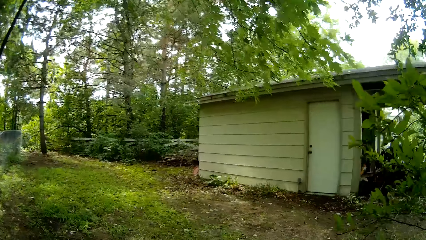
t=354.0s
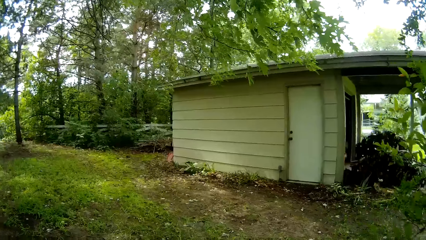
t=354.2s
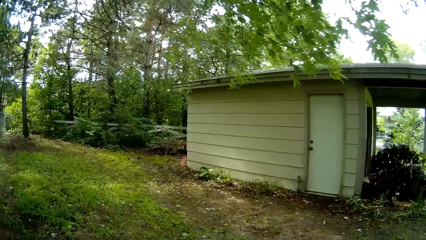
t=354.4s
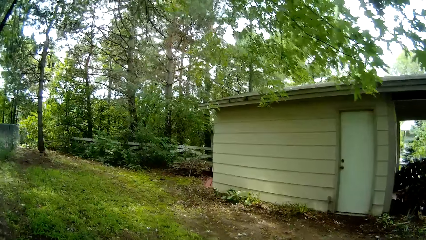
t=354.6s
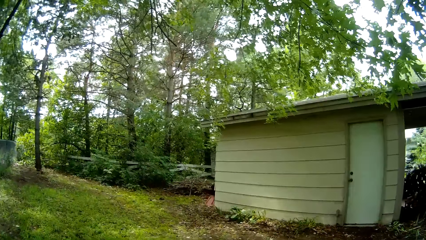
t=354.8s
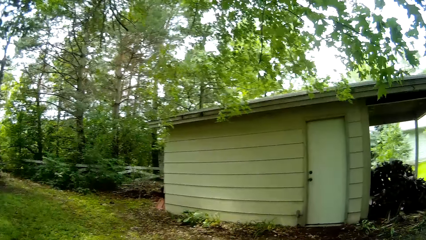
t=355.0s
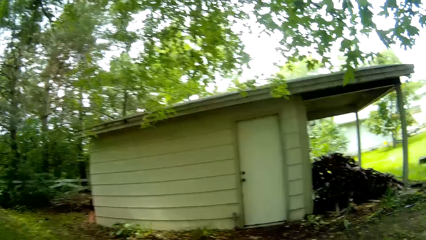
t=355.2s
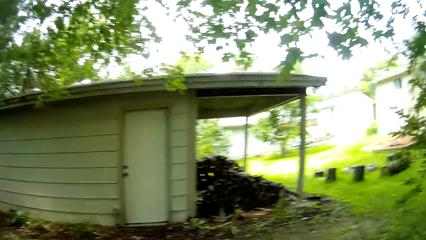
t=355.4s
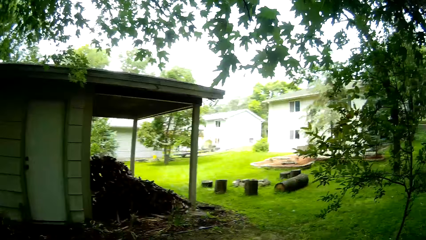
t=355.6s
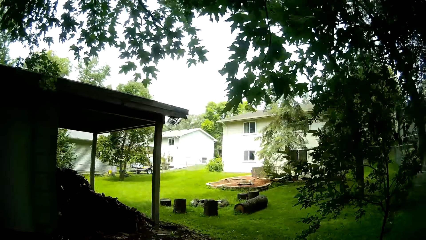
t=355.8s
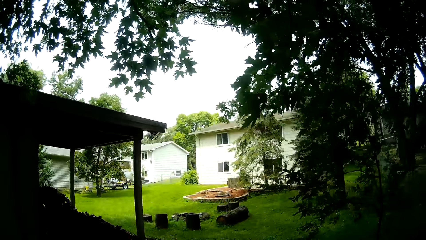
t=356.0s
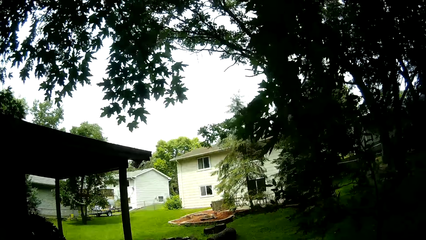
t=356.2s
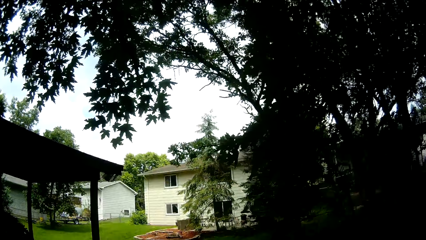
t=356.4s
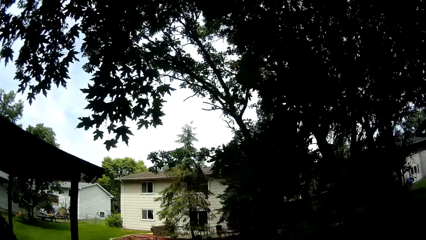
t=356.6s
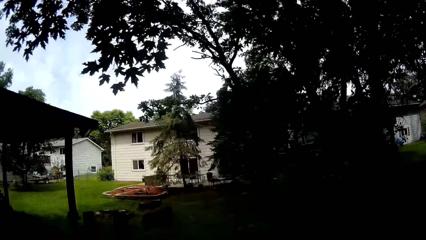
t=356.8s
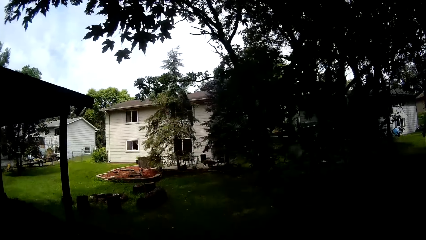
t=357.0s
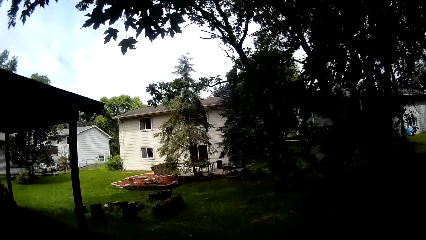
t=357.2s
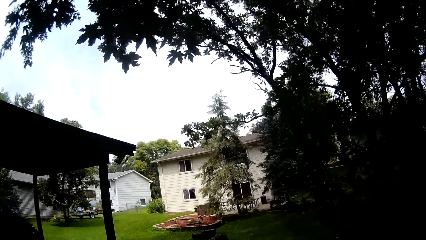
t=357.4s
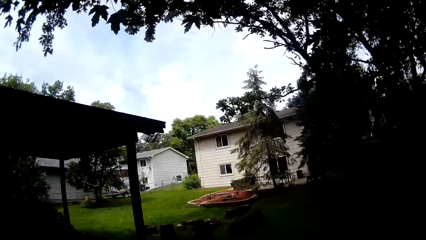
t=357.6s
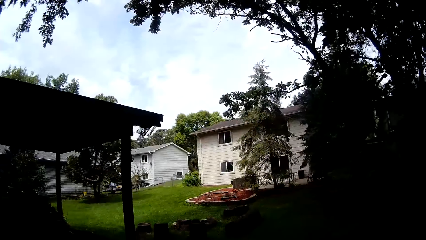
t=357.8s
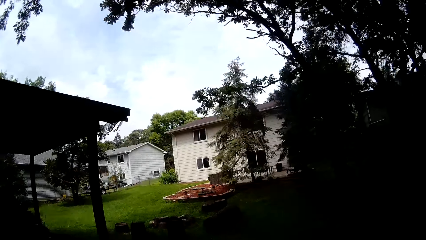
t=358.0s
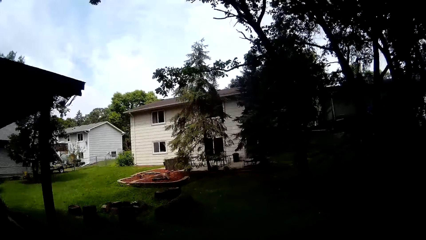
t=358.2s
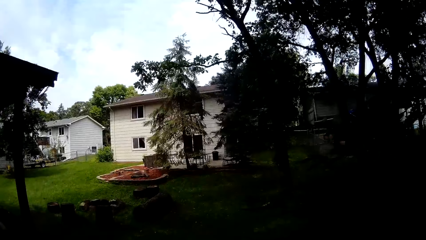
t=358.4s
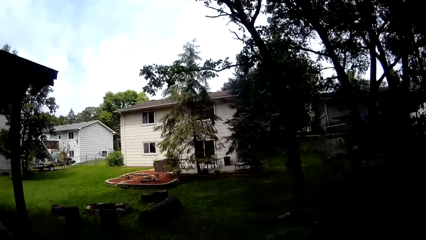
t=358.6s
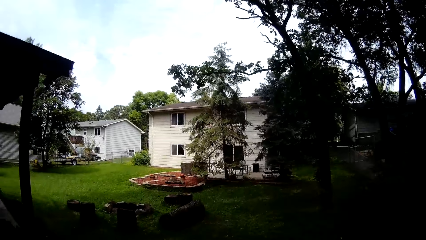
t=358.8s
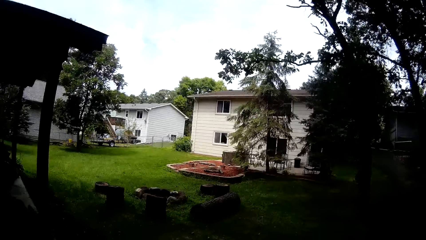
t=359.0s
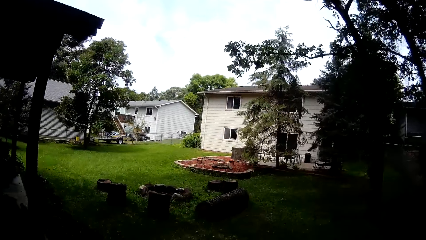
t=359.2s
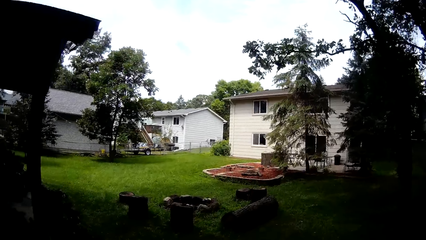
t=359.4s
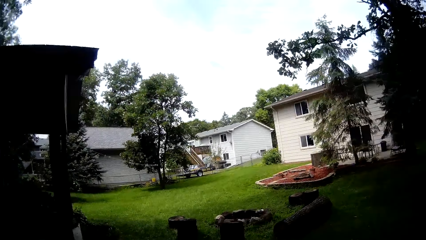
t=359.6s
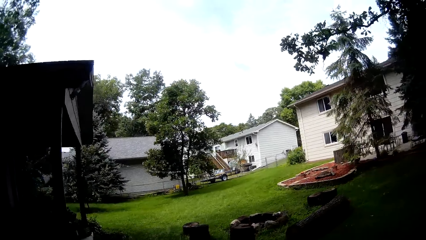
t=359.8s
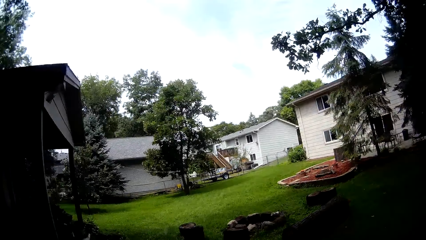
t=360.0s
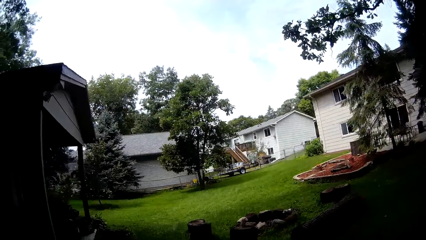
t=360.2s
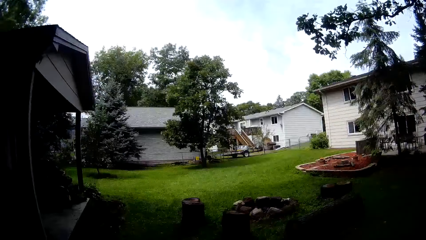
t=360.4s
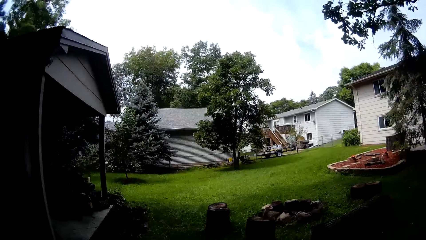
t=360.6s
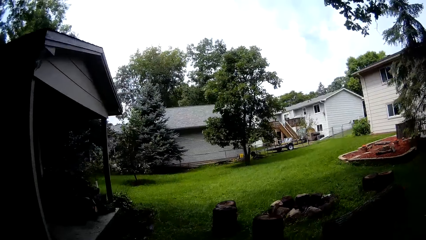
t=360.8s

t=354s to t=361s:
The camera wearer mows along the shed with the lawn mower using both hands.

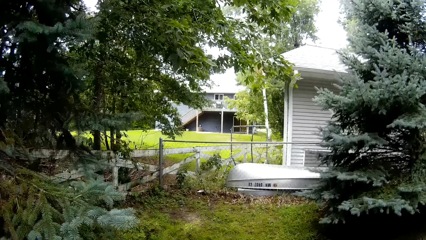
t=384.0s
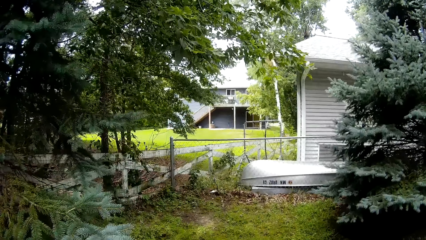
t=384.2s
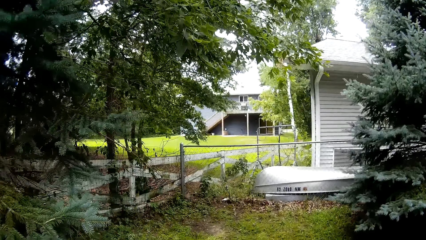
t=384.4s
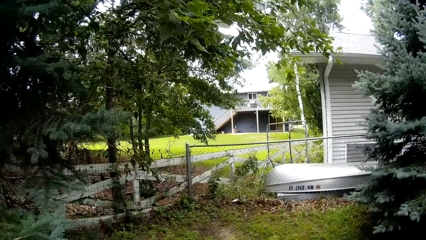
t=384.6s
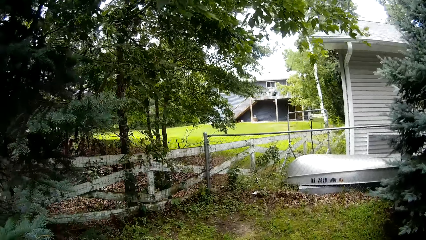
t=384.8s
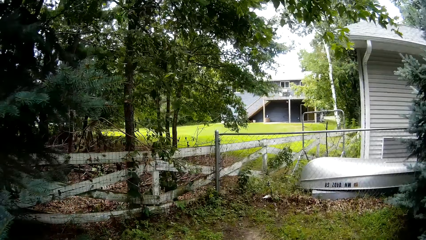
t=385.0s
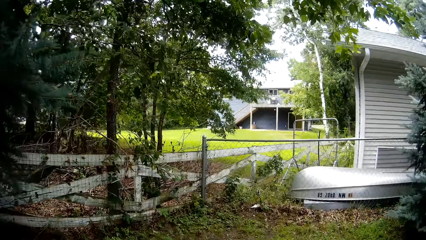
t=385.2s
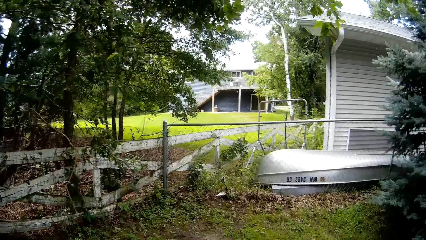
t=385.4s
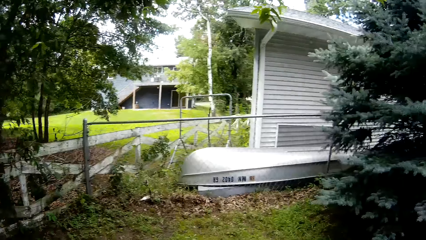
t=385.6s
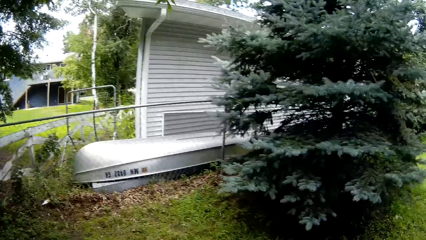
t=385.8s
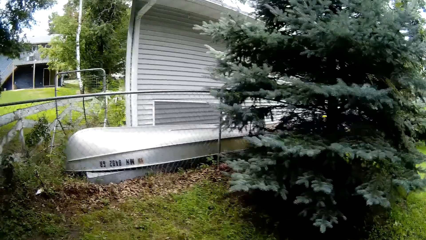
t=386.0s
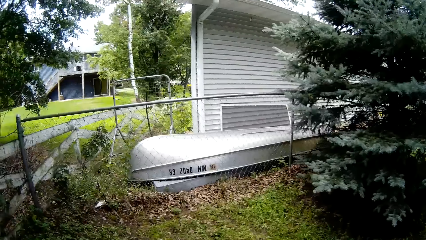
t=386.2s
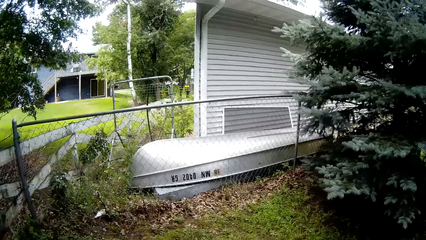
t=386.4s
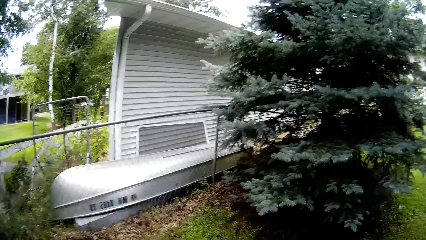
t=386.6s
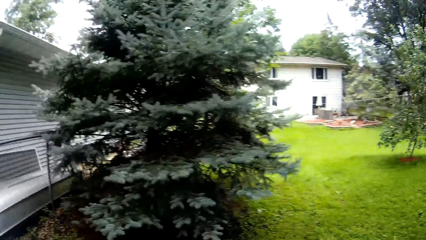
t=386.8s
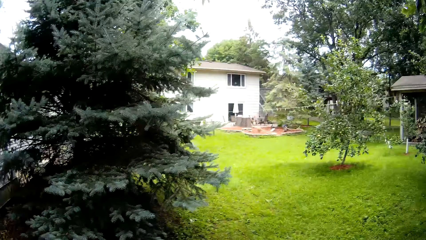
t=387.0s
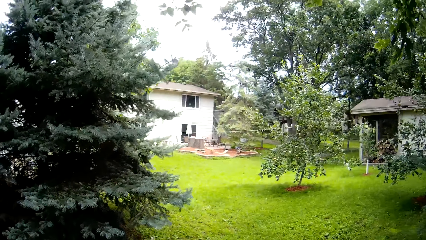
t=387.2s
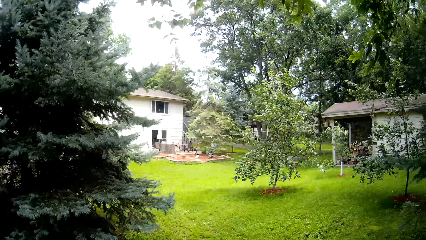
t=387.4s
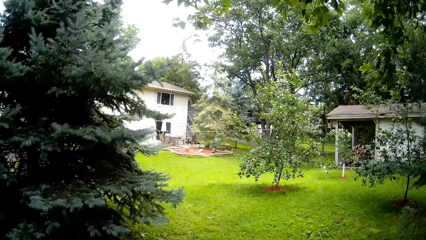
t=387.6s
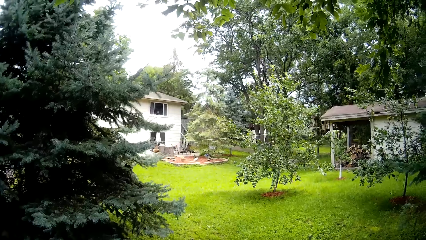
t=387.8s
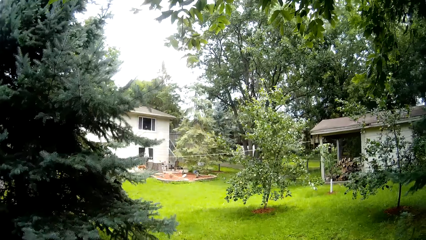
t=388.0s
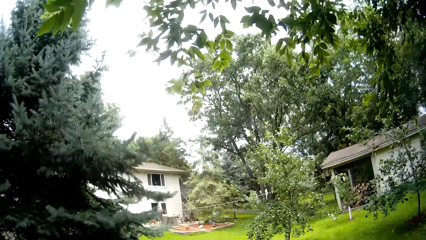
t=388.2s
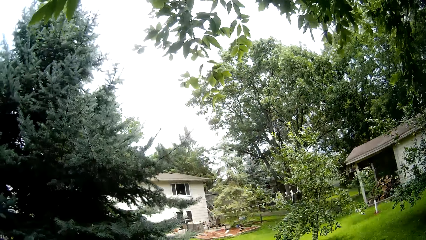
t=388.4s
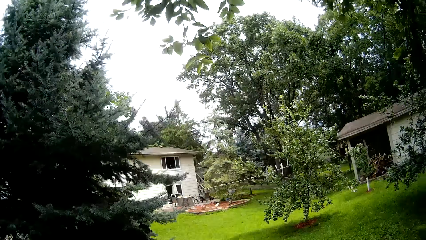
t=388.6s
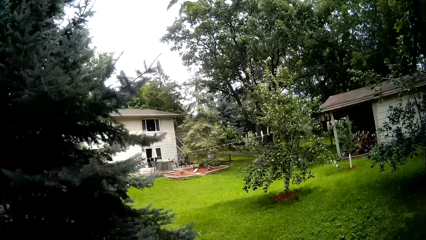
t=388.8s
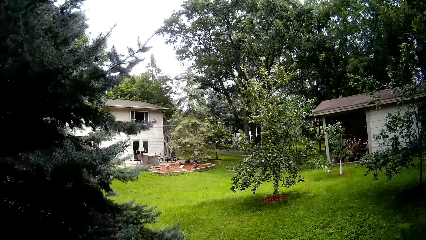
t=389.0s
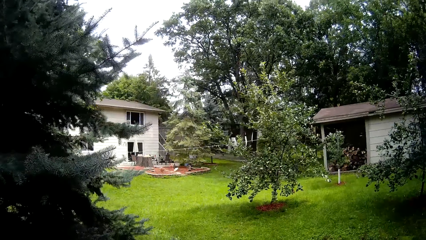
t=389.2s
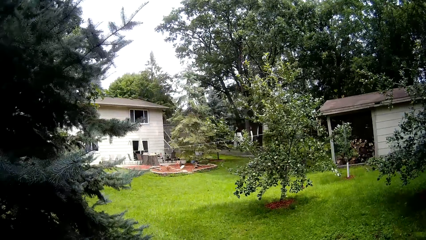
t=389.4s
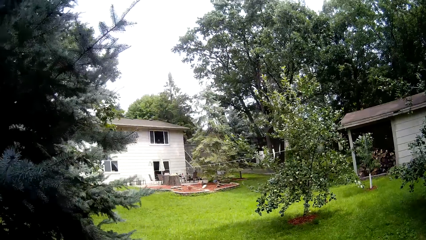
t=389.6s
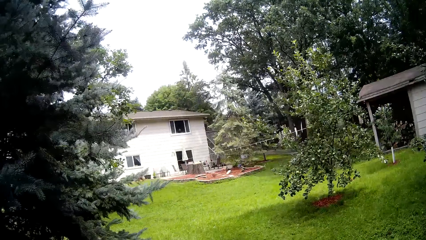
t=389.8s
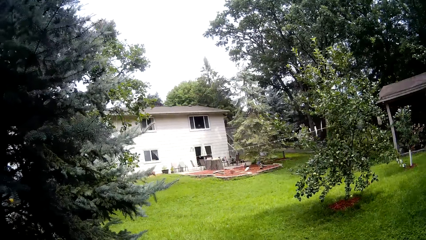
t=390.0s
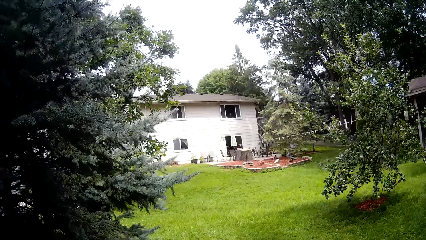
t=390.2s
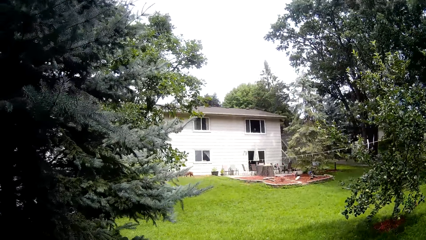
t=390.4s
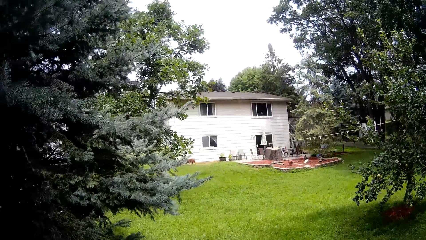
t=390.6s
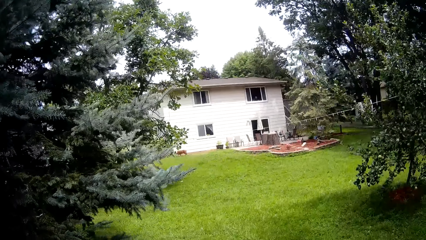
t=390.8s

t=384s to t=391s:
The camera wearer mows along the meshed fence with the lawn mower using both hands.
